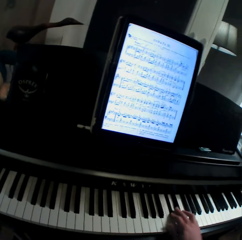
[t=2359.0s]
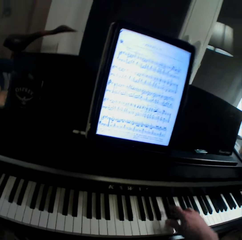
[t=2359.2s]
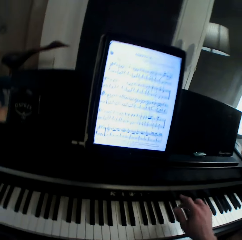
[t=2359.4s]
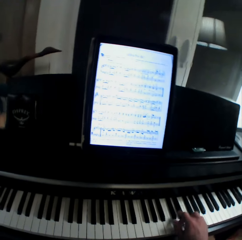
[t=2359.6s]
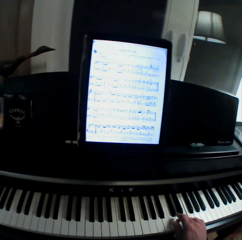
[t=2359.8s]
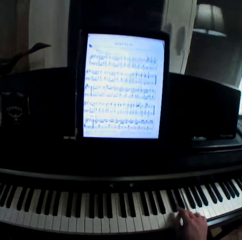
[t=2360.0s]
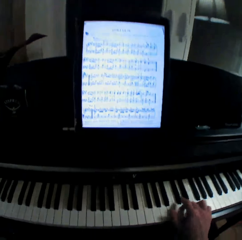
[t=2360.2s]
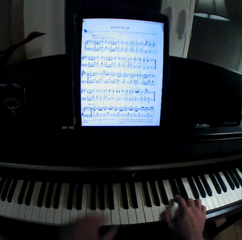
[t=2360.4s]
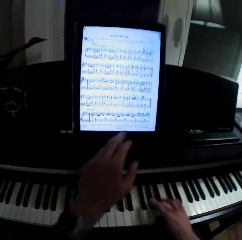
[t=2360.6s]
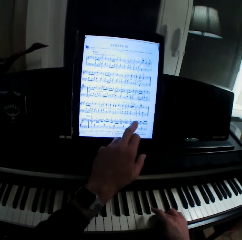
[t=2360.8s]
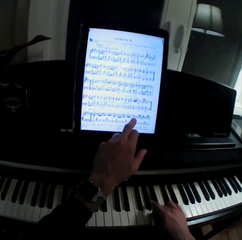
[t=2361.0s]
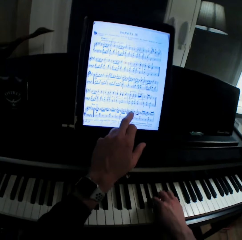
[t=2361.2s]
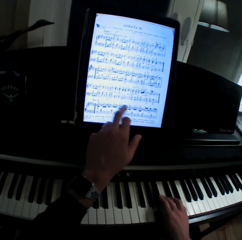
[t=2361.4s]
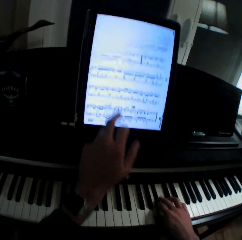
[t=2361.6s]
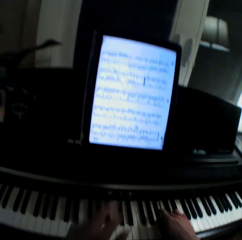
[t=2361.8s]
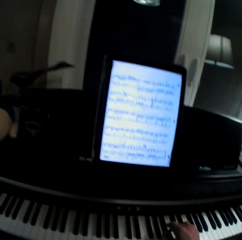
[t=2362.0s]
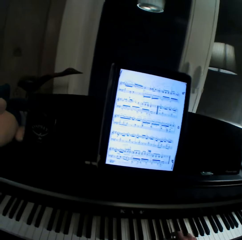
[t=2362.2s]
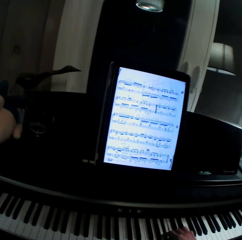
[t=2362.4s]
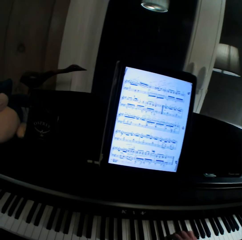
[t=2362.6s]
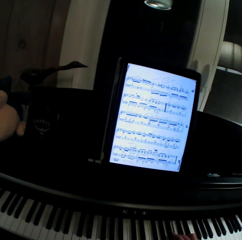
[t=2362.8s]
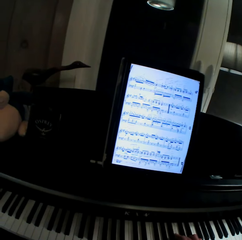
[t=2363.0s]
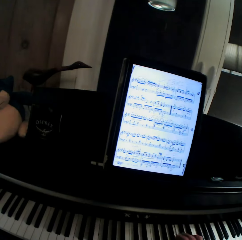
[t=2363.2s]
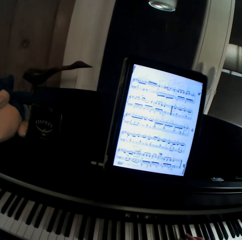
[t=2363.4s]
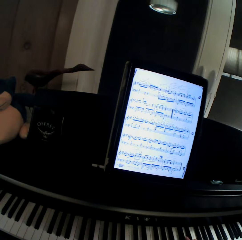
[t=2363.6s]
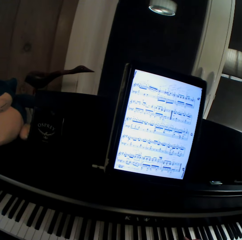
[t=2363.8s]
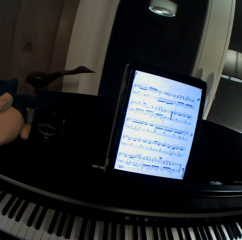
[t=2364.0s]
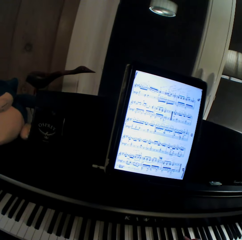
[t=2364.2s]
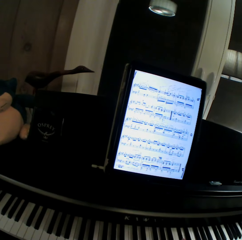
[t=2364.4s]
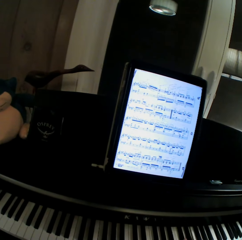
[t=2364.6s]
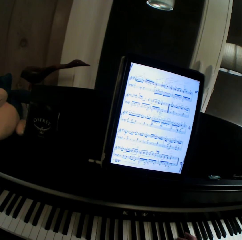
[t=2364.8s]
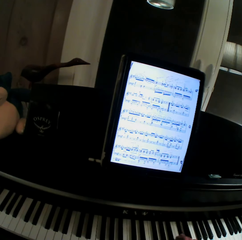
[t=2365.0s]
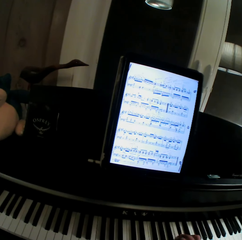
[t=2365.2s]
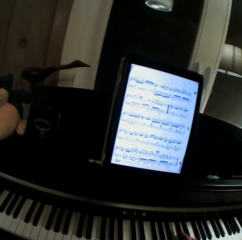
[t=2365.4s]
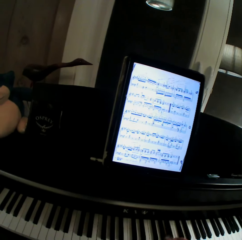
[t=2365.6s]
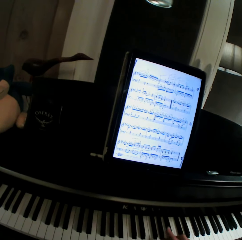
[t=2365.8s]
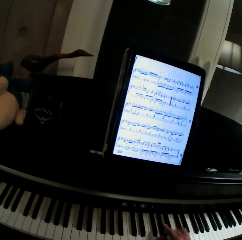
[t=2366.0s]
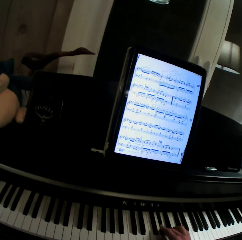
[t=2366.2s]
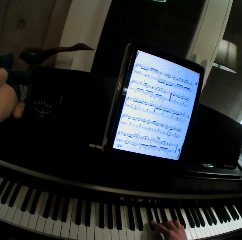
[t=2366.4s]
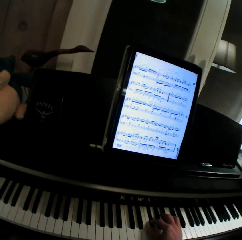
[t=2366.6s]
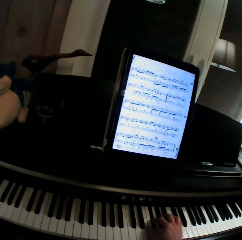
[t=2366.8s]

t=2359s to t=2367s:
The camera wearer touches the tablet screen. They play the piano.

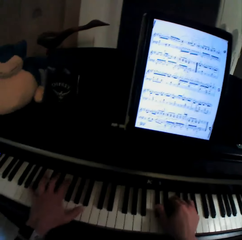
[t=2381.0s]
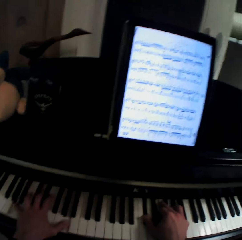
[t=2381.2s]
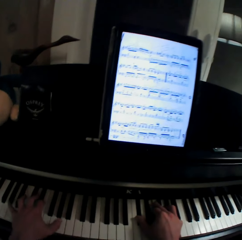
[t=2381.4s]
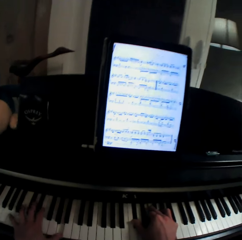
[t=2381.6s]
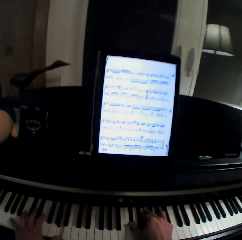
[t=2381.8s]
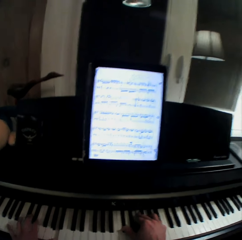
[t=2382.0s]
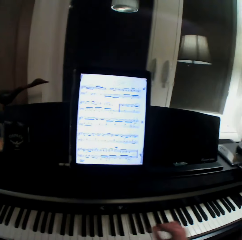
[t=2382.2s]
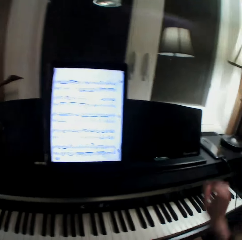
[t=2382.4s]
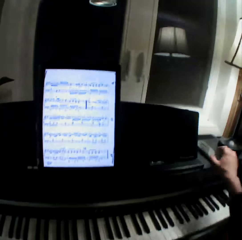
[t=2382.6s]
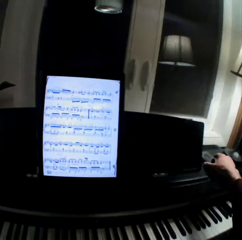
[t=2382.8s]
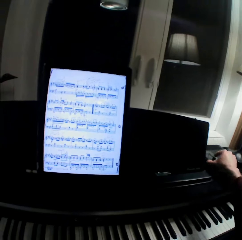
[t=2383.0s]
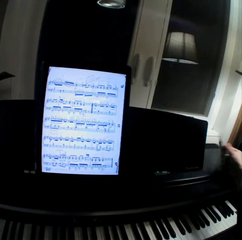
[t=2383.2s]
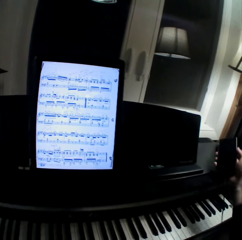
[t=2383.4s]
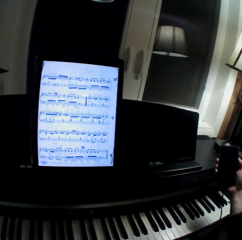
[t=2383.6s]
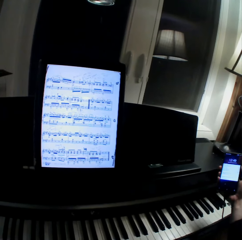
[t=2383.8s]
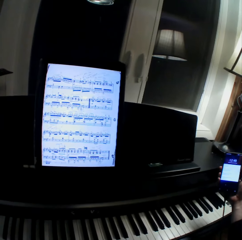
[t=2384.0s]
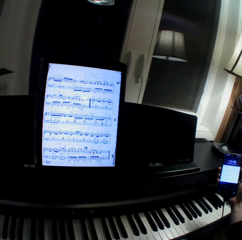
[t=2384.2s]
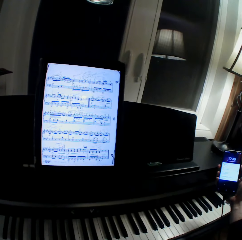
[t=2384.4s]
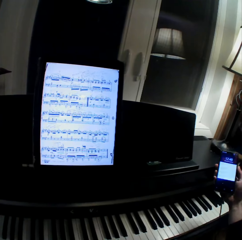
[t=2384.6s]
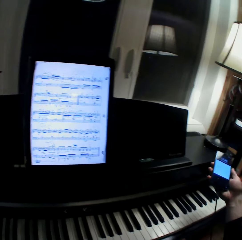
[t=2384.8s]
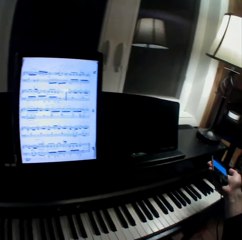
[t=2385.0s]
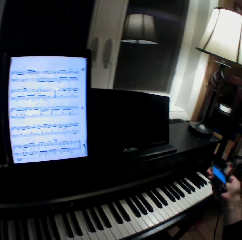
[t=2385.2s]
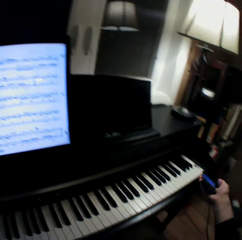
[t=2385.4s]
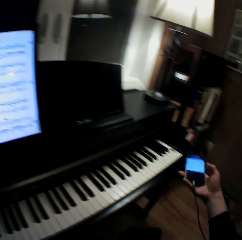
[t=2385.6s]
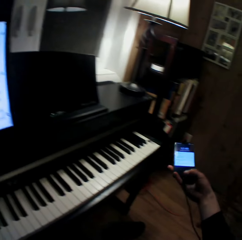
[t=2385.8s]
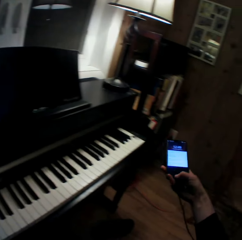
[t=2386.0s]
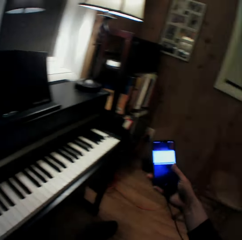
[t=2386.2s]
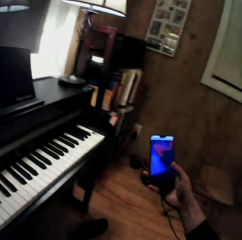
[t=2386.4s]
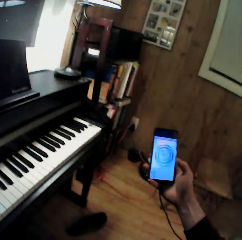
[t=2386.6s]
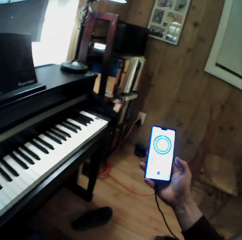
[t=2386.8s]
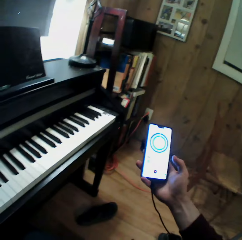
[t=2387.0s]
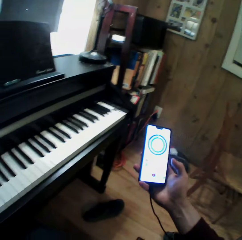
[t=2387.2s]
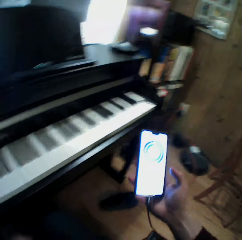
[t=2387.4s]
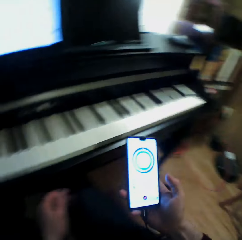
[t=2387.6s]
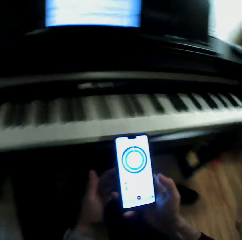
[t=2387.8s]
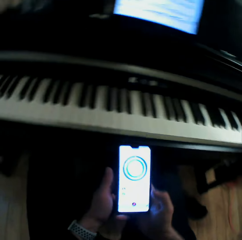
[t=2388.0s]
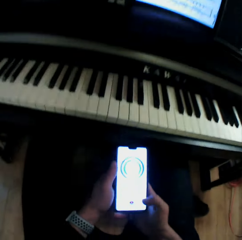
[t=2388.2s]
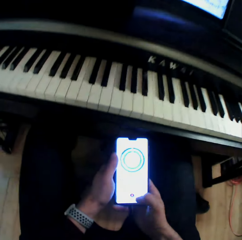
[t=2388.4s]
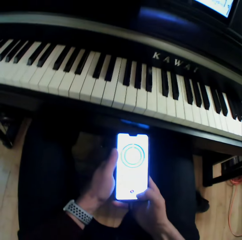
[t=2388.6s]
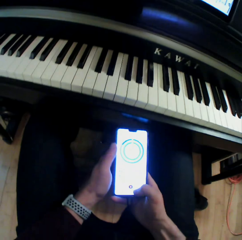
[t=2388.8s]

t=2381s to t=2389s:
The camera wearer pulls his hand off the keyboard and picks up a phone. He presses the phone. He operates the phone with his hand. He holds the phone with both hands.
